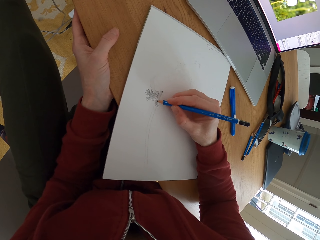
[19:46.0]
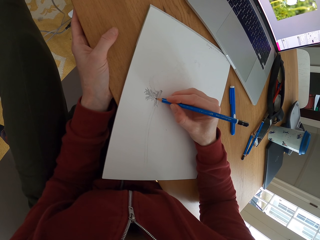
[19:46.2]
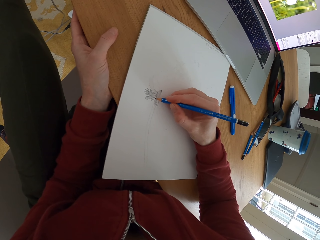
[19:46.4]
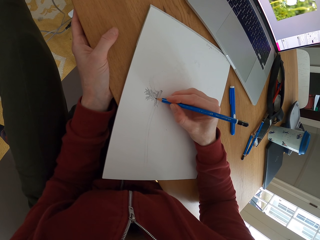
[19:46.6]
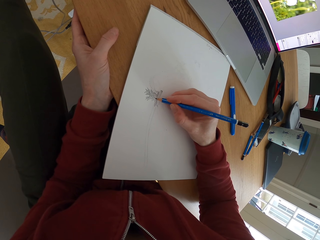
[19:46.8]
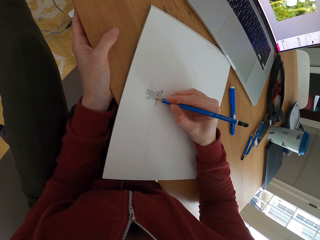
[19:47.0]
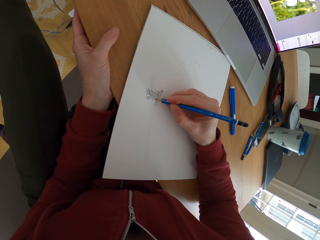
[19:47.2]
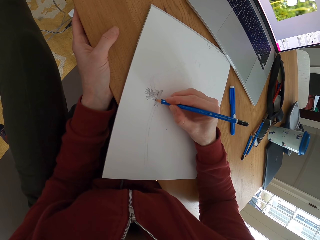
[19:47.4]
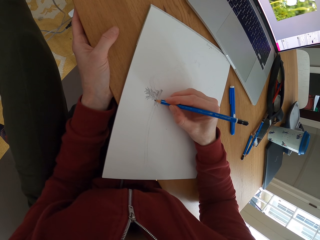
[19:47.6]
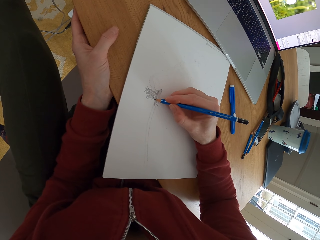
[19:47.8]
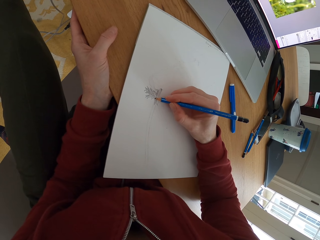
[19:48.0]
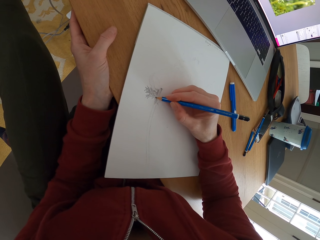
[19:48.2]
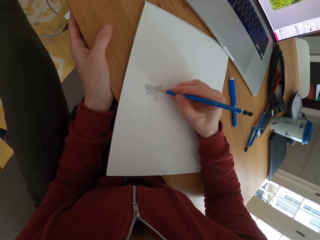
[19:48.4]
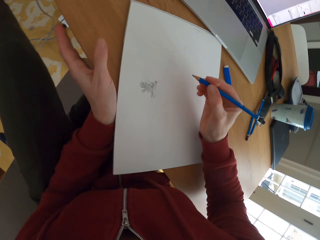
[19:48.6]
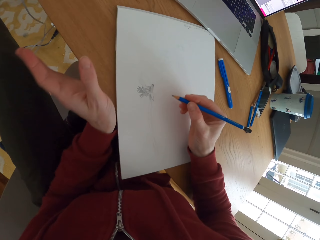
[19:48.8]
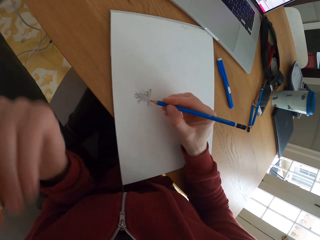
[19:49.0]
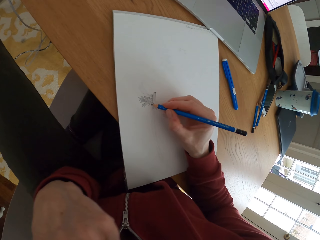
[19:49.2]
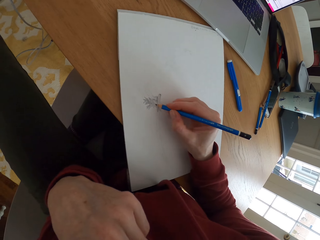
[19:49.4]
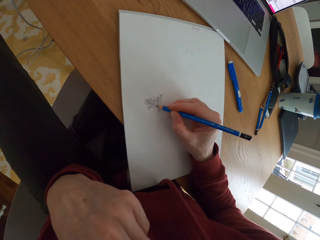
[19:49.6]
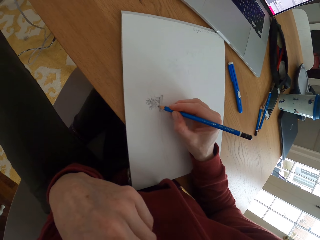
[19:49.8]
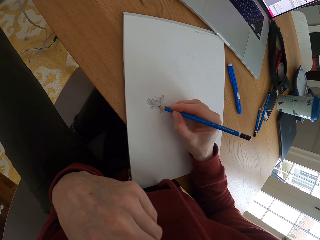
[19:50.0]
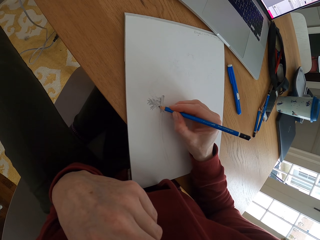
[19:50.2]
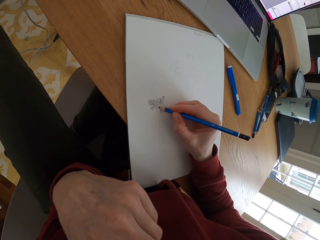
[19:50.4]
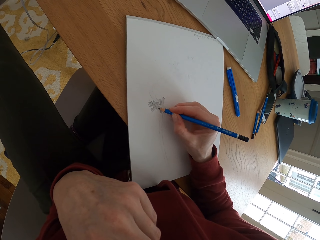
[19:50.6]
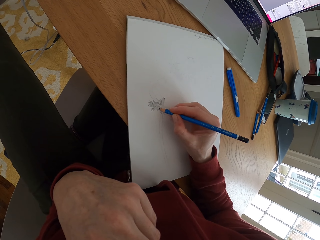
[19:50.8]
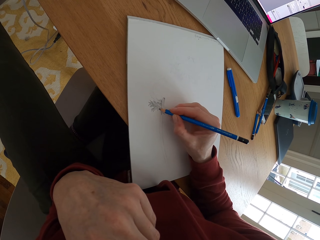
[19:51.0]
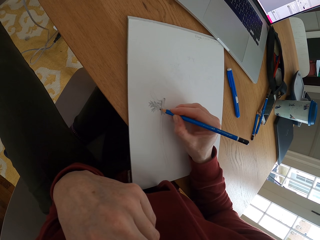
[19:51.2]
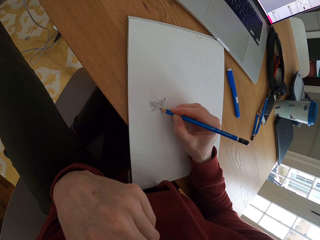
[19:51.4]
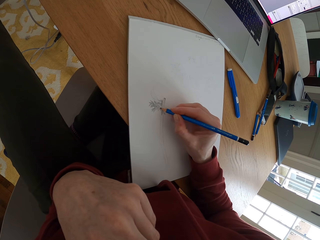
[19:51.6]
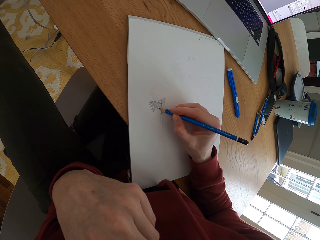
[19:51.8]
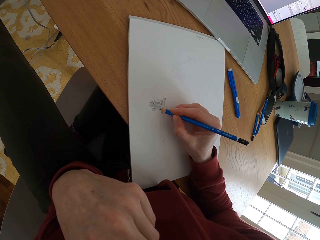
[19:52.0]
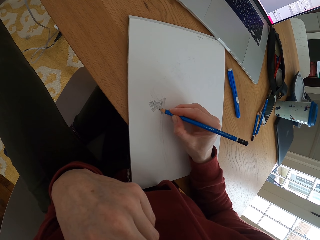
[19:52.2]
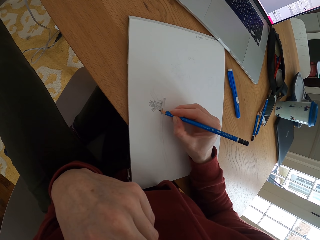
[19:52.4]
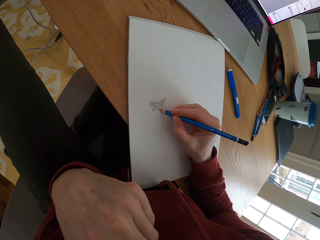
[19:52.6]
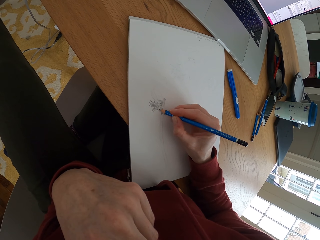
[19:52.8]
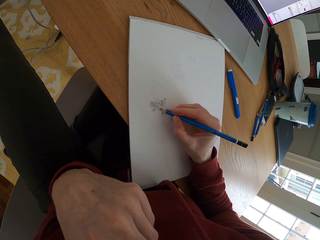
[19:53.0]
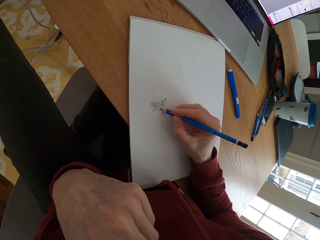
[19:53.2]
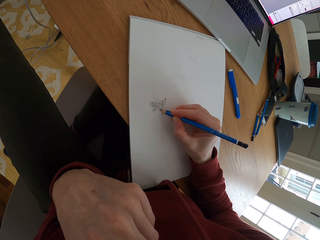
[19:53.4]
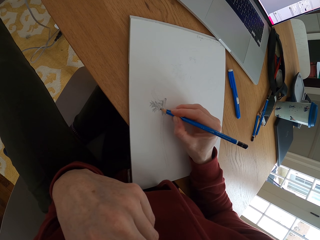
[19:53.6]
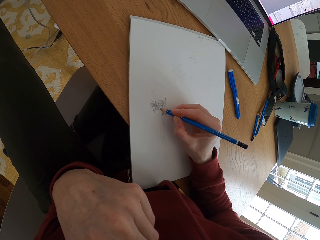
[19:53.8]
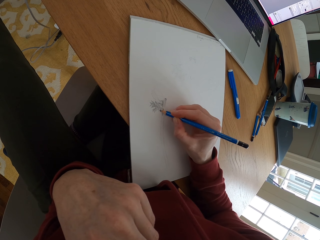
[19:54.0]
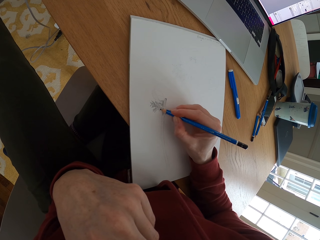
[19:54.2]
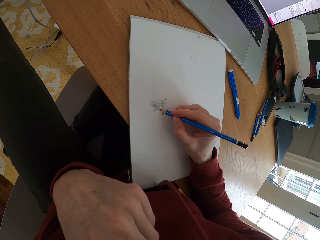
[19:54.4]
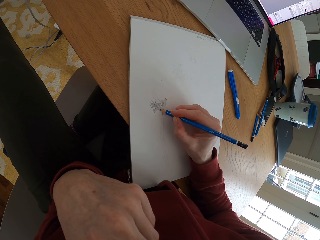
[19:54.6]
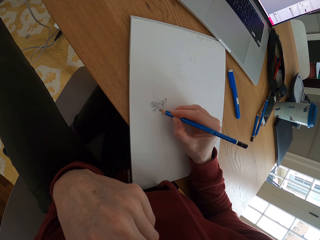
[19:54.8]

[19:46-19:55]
The camera wearer raises the left hand. They draw a sketch.

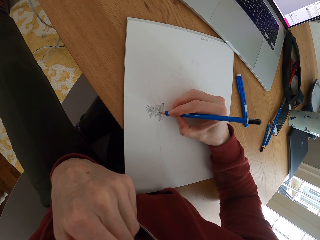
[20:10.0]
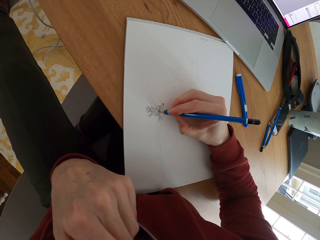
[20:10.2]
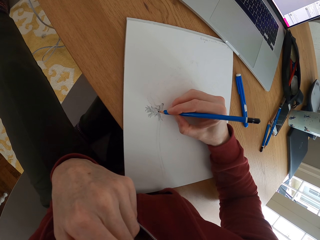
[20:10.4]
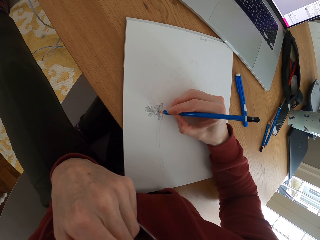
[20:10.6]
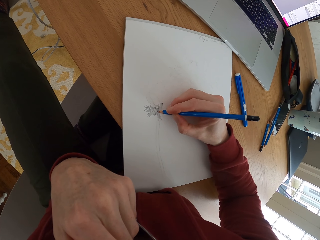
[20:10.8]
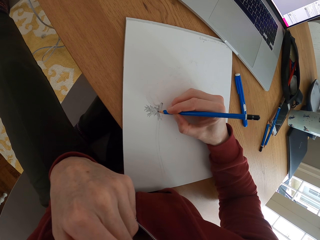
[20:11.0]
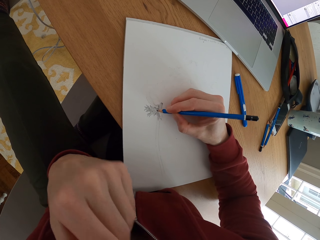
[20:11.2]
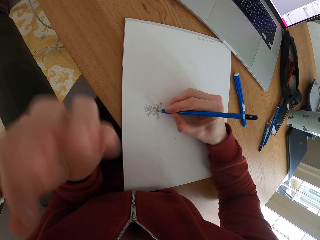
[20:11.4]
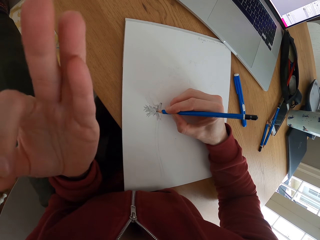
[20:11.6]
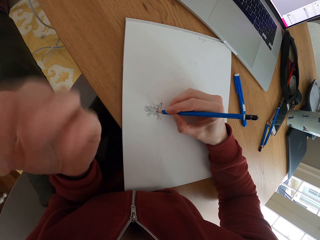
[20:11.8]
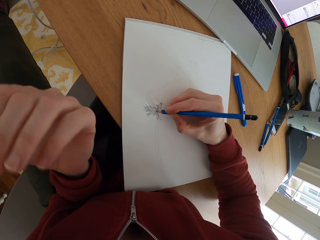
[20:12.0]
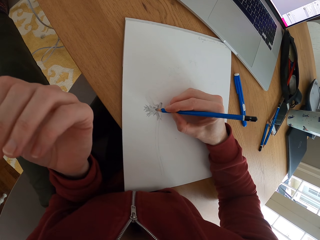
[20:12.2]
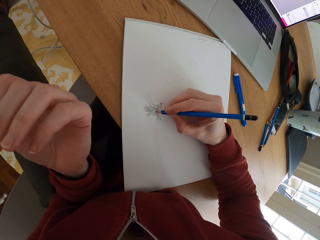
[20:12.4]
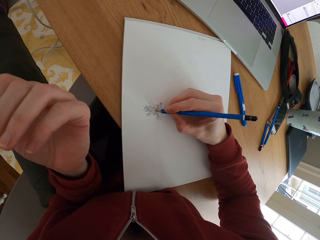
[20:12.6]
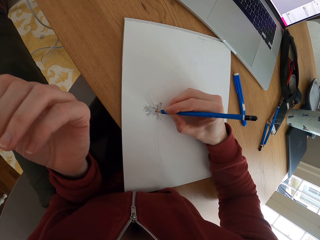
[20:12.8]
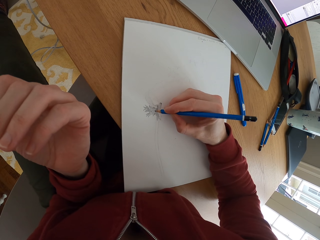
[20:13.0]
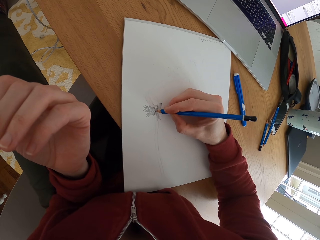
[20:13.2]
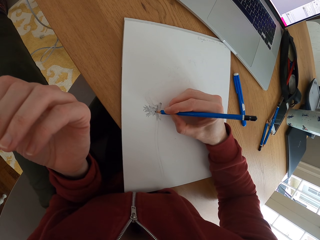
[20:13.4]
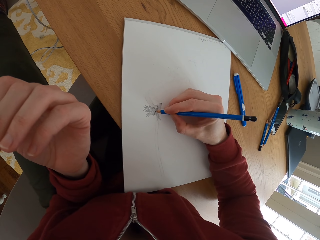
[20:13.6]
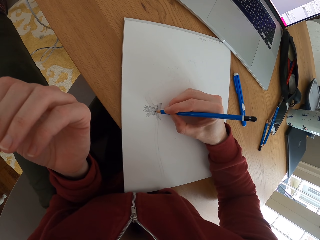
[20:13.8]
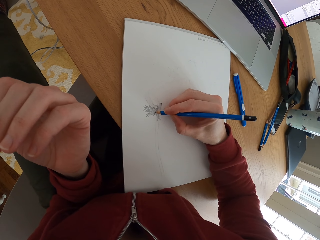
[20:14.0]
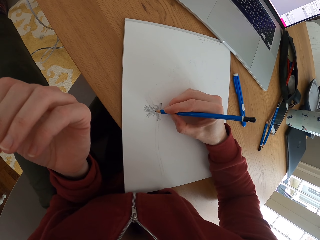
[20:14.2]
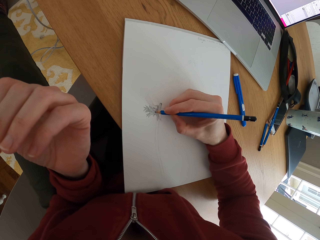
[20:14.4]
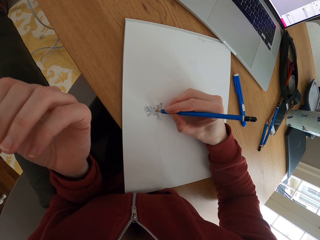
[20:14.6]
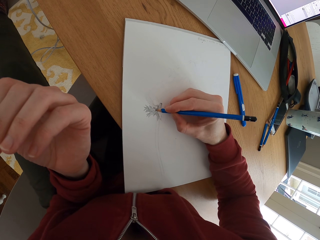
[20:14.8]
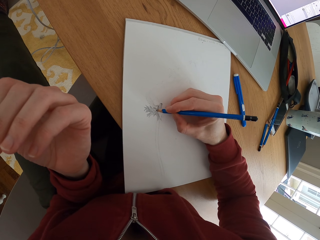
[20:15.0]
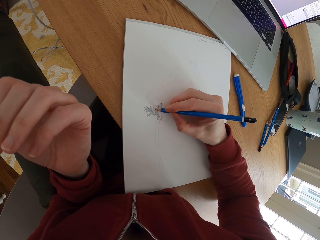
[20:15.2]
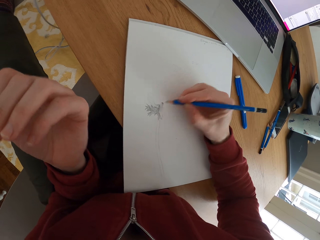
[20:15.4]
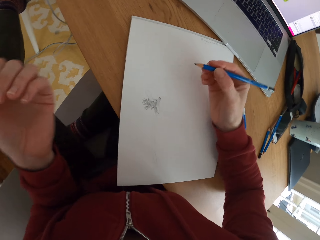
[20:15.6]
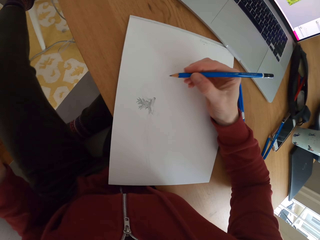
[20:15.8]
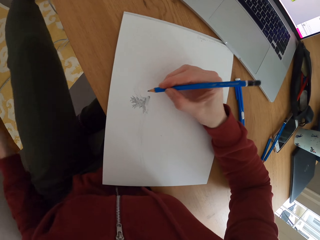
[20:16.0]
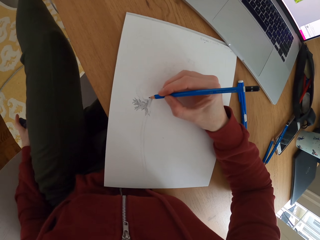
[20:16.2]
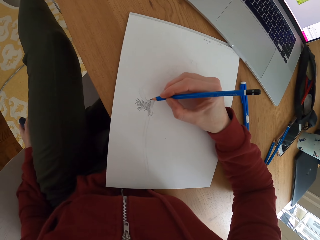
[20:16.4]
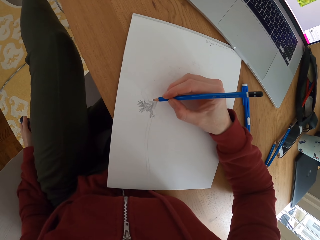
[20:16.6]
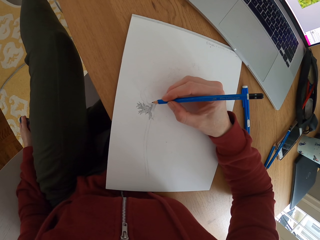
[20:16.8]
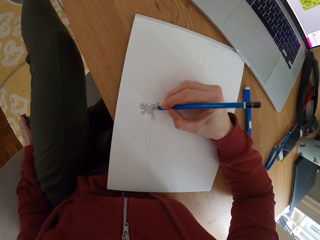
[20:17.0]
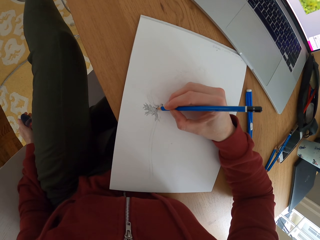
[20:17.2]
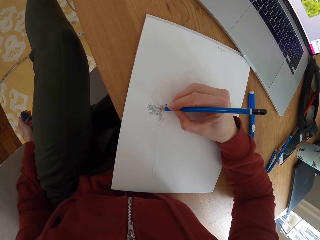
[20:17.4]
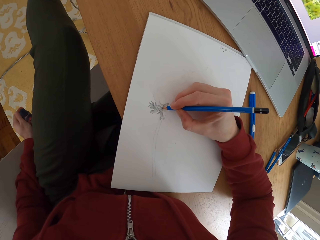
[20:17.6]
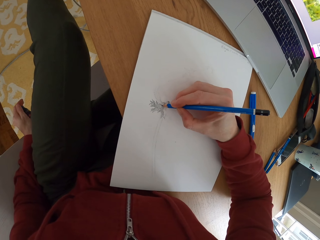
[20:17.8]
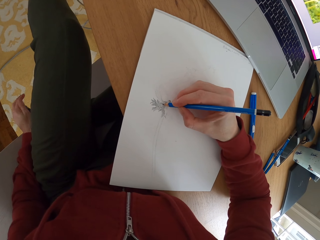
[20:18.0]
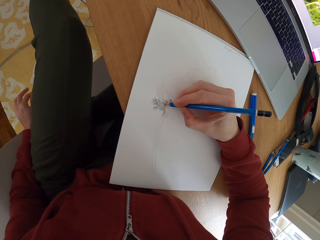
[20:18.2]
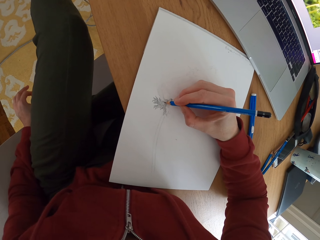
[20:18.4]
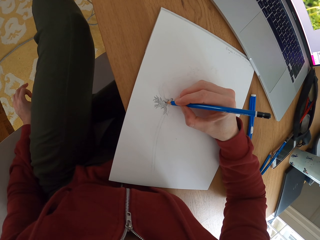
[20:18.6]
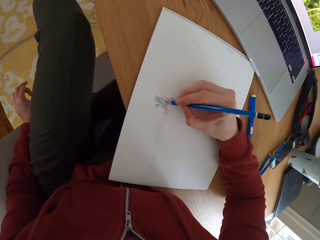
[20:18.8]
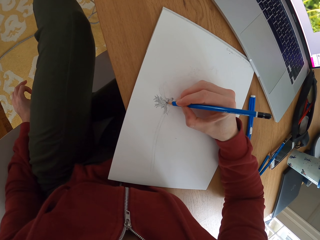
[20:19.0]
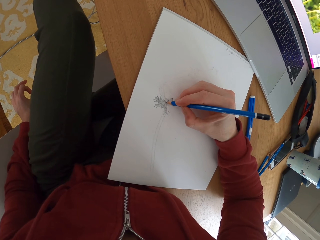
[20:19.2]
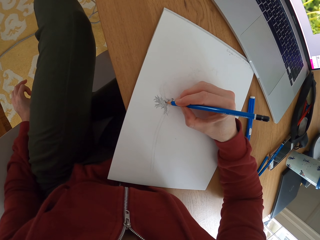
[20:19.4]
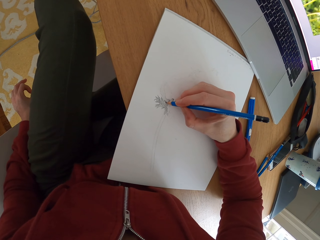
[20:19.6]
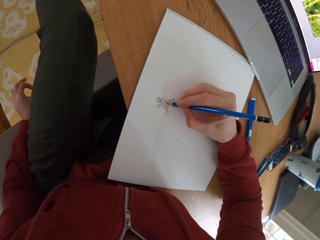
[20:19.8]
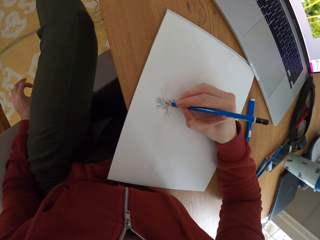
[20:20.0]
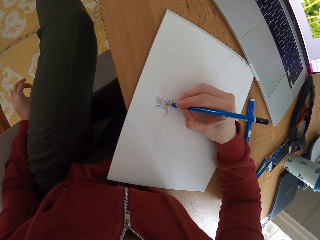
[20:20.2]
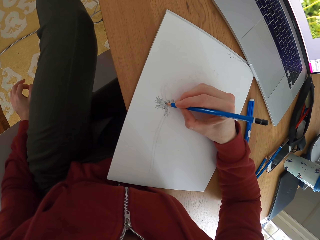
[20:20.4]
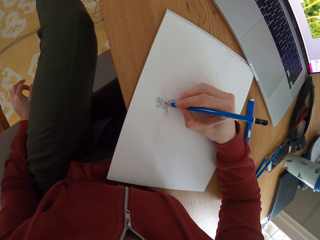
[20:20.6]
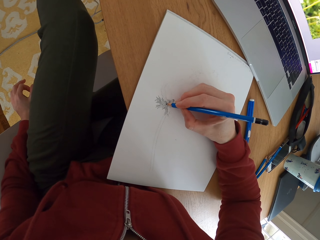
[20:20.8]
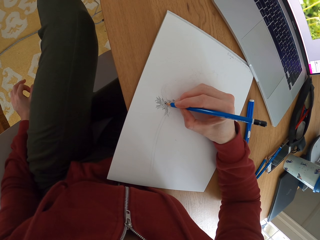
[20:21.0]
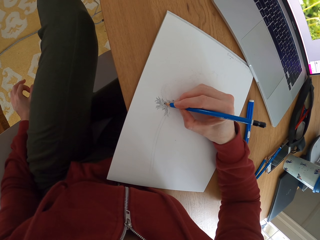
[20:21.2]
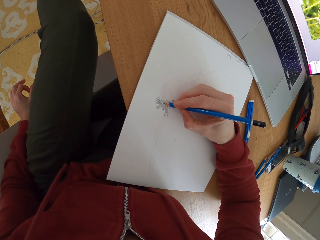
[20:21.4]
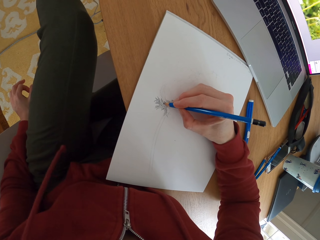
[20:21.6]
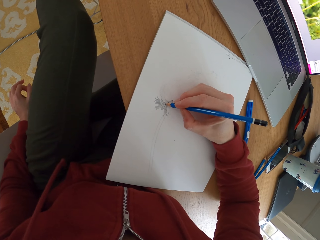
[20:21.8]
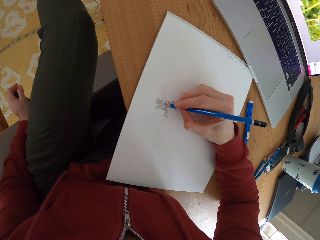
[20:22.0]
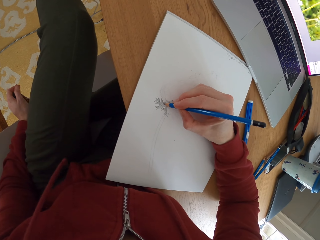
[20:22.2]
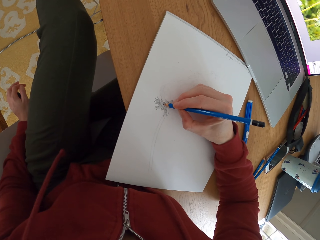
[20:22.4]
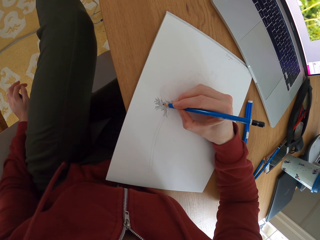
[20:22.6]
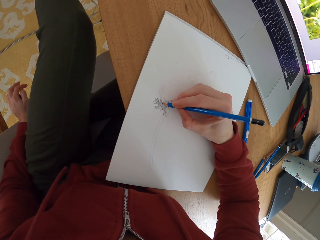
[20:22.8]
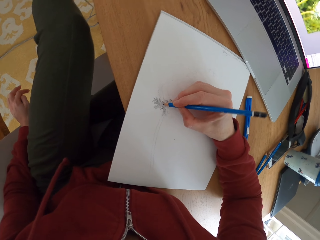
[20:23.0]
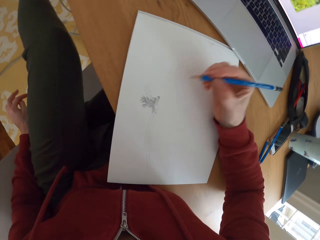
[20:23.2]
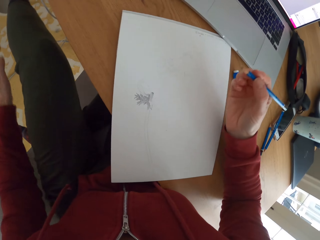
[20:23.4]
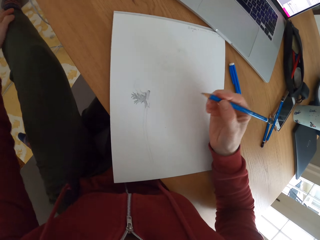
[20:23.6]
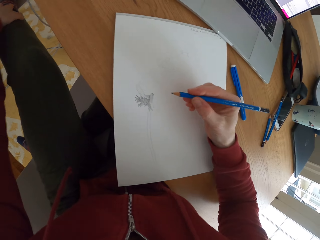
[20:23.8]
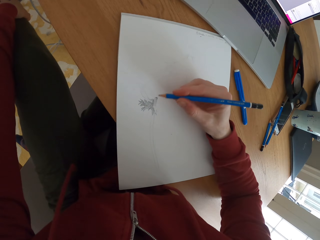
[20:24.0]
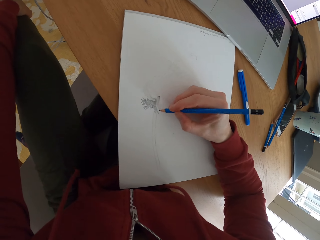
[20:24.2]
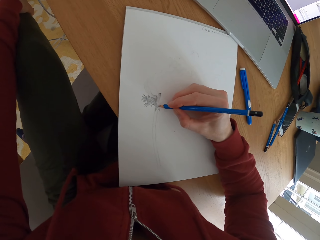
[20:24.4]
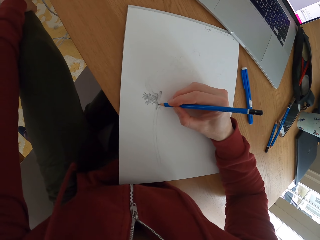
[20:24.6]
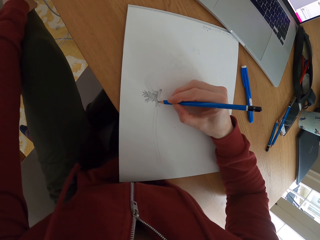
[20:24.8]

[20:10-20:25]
The camera wearer raises fingers. She holds her leg. She draws a sketch. She moves the hands.
